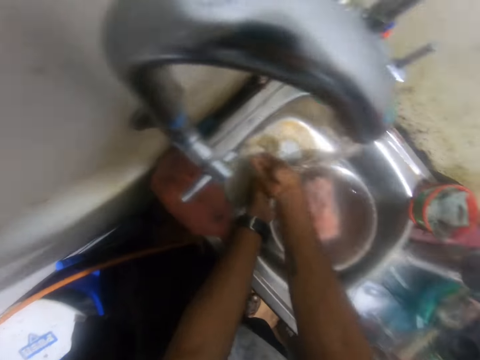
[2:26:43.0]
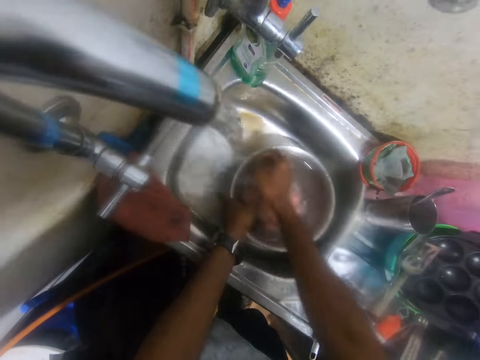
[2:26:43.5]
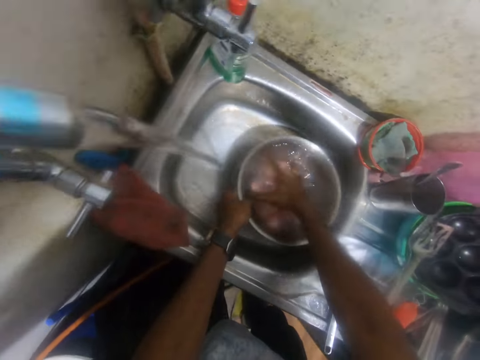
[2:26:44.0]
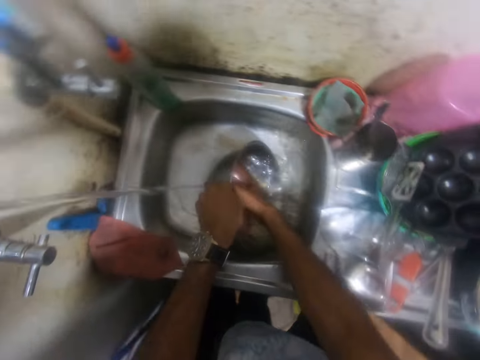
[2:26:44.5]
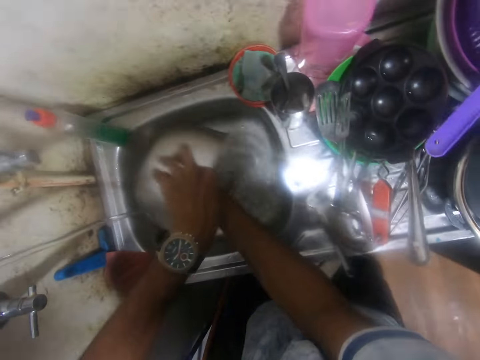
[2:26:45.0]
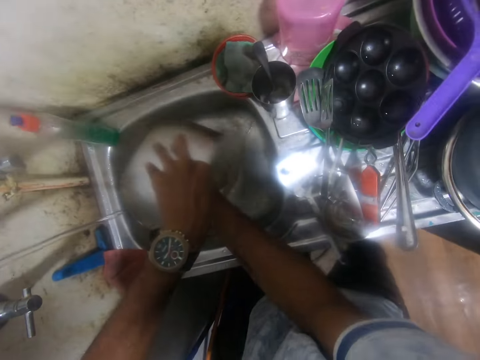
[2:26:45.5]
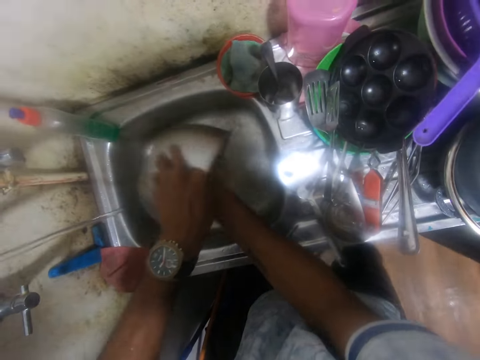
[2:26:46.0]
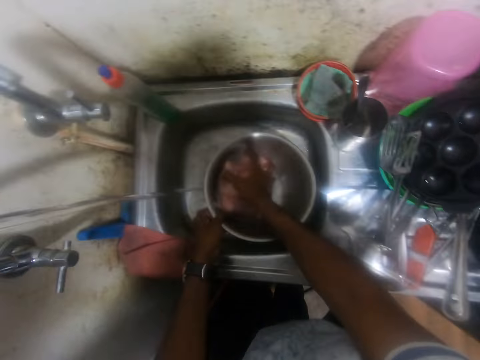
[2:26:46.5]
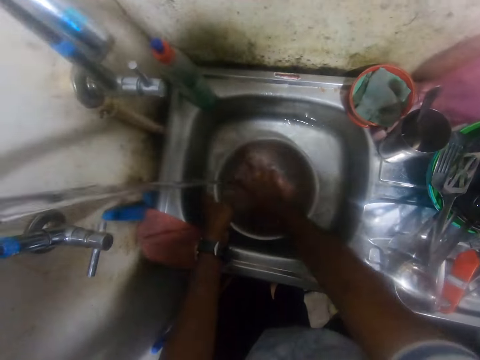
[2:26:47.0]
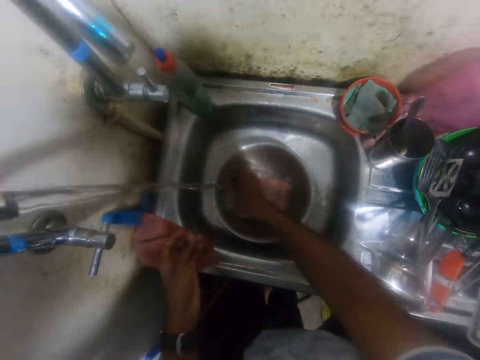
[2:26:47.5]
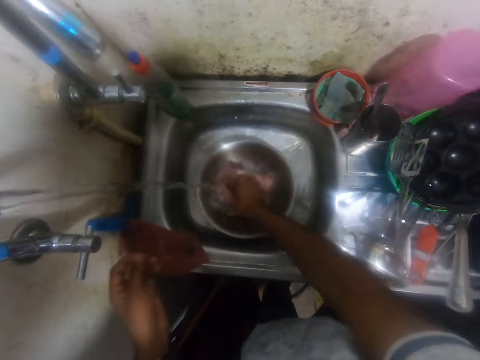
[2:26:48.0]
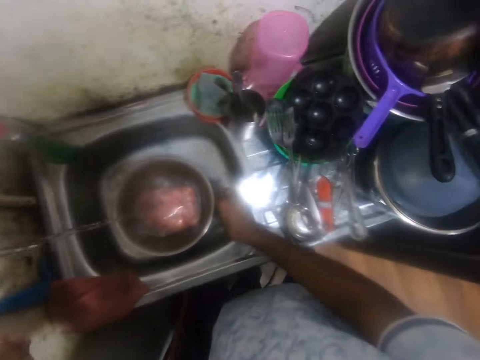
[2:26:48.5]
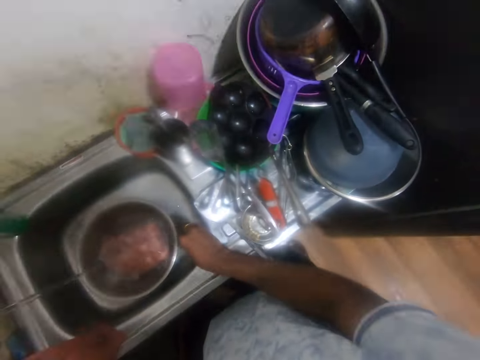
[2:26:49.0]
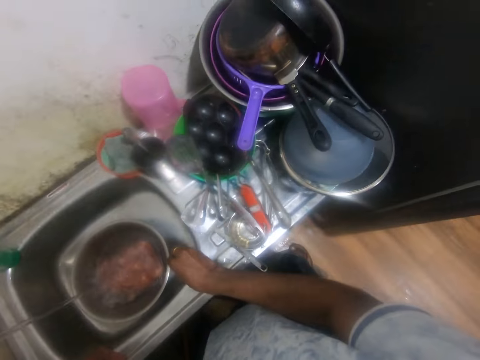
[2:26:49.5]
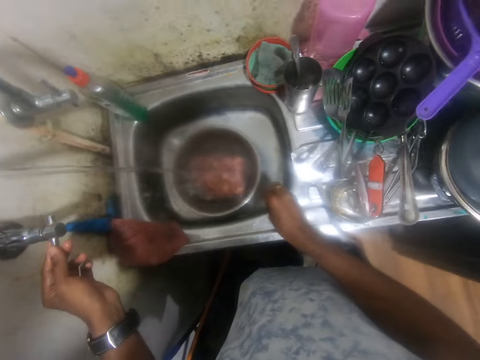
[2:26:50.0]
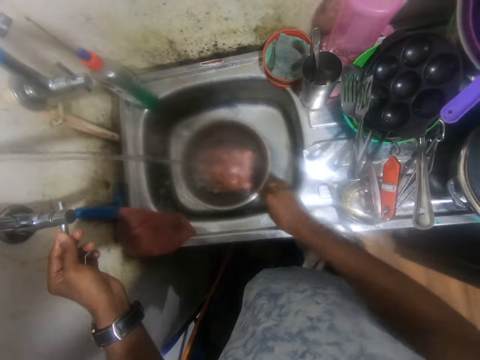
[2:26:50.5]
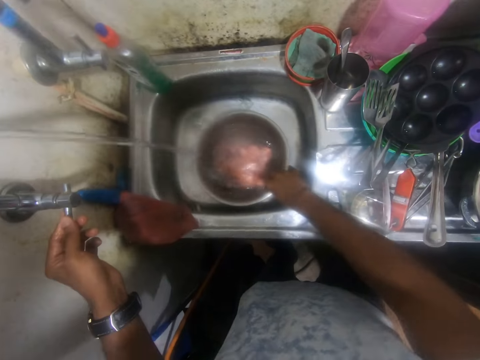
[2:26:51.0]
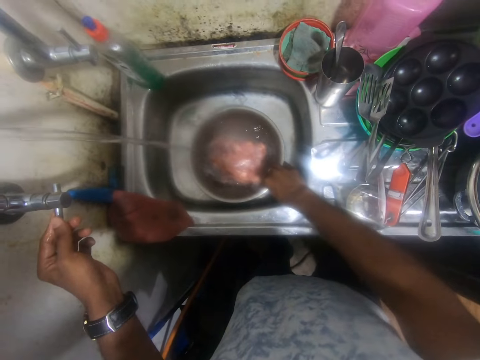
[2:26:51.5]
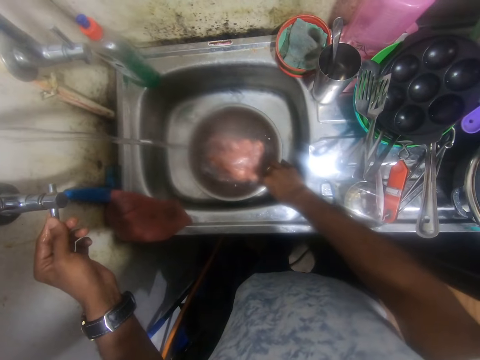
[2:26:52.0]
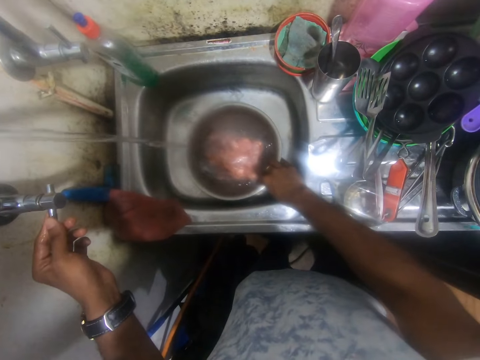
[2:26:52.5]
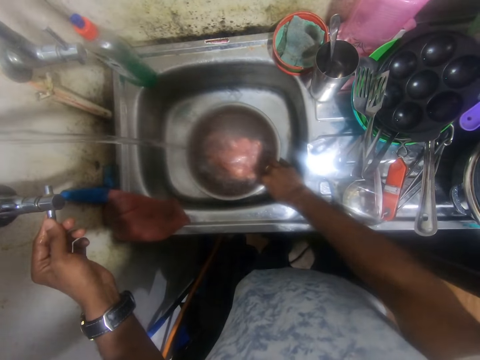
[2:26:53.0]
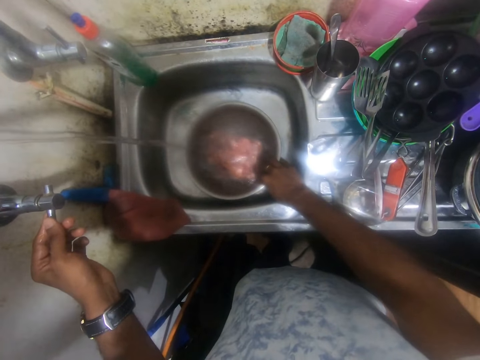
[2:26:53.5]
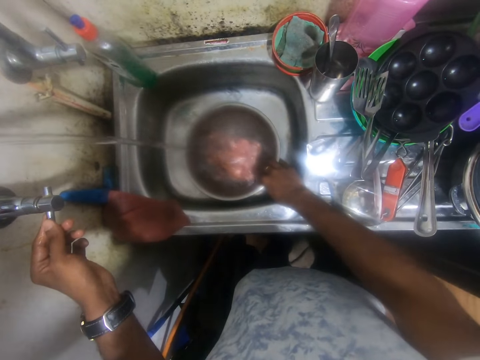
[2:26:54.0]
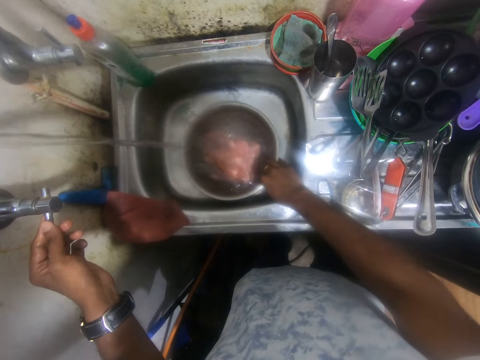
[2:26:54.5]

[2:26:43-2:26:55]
The camera wearer washes both hands under the tap on the sink. He pours the water inside the stainless bowl into the sink with his left hand. He holds some frozen chicken inside the stainless bowl in the sink with his right hand. He washes something in the bowl. He places his right hand on the sink. He holds the tap on the sink with his left hand. He removes his right hand from the sink. He adjusts the stainless bowl in the sink with his right hand.

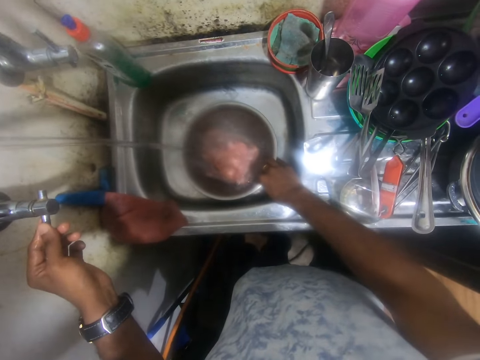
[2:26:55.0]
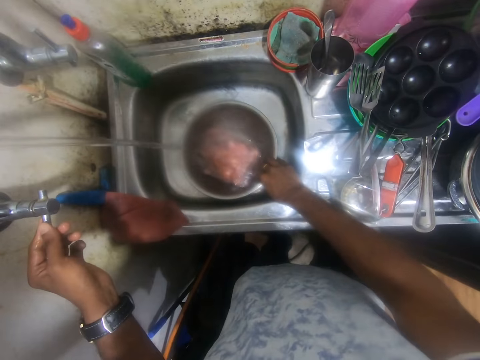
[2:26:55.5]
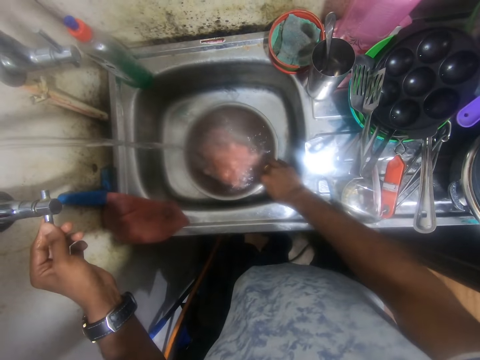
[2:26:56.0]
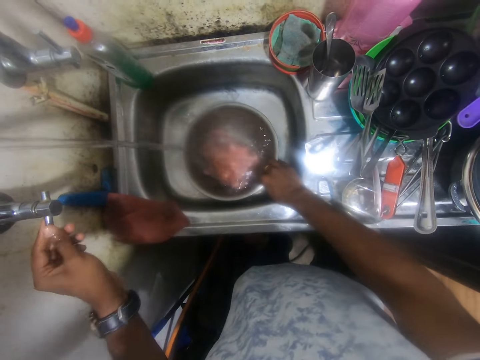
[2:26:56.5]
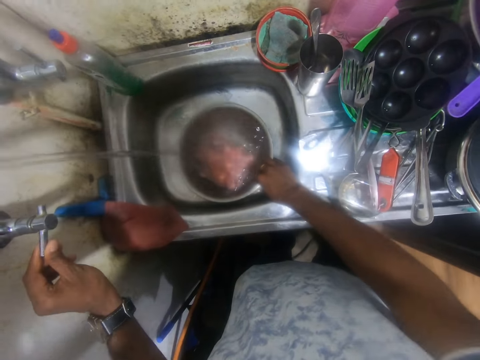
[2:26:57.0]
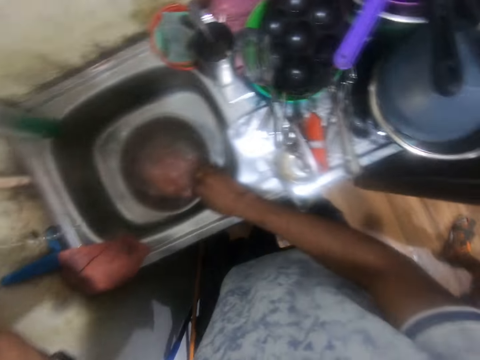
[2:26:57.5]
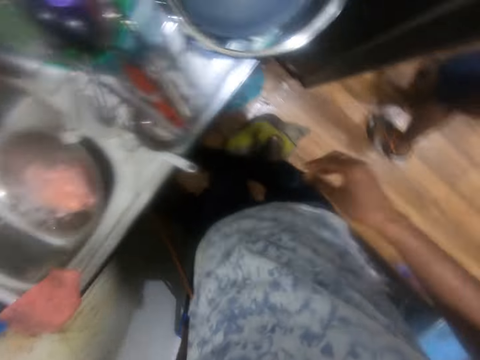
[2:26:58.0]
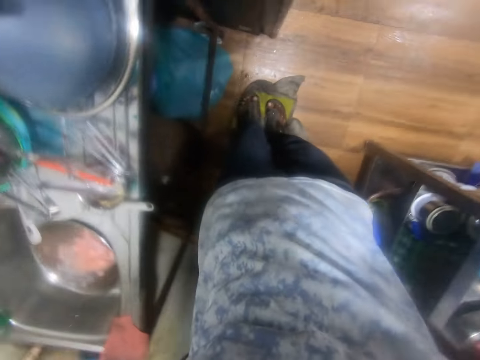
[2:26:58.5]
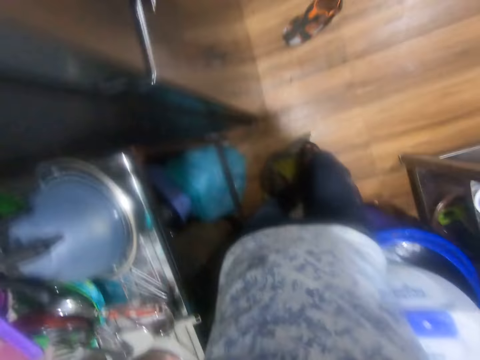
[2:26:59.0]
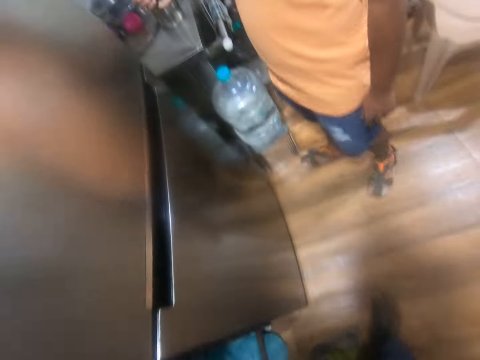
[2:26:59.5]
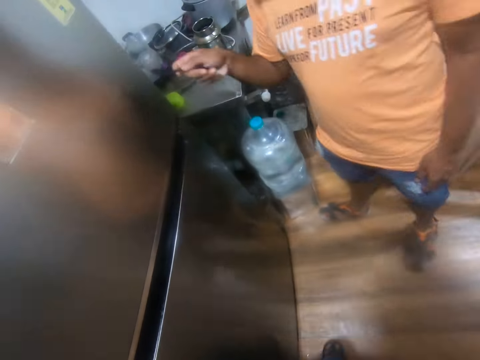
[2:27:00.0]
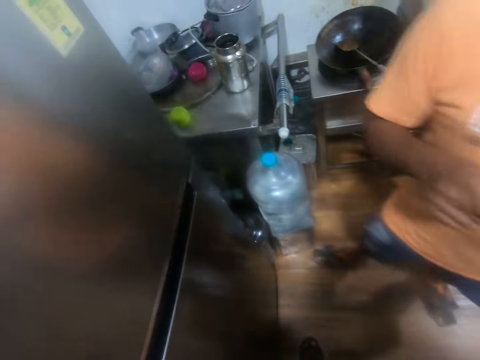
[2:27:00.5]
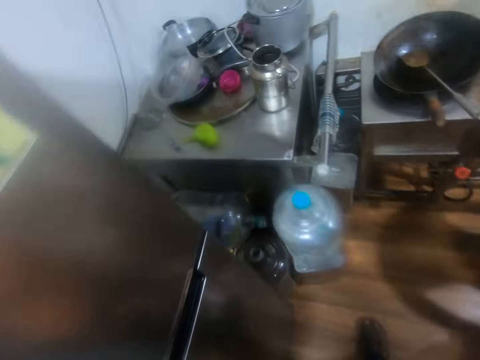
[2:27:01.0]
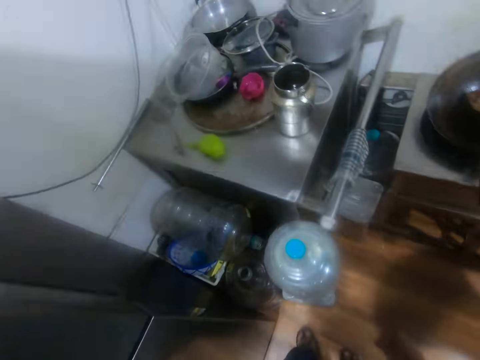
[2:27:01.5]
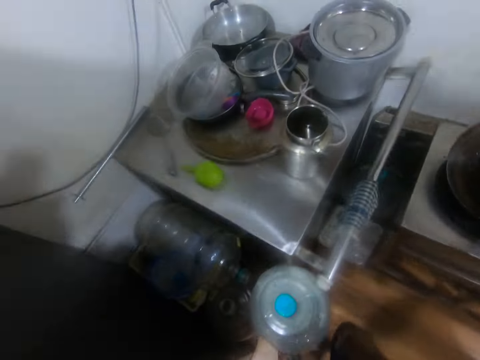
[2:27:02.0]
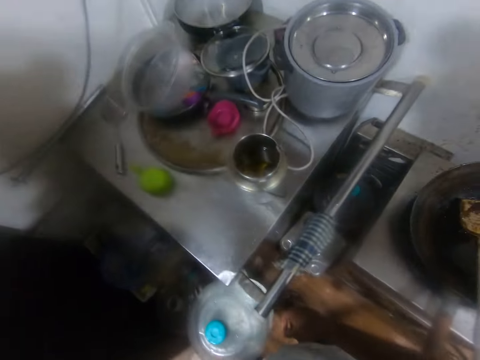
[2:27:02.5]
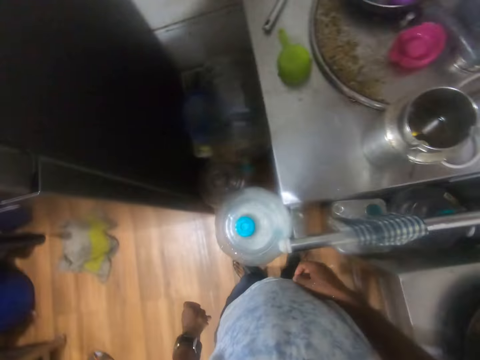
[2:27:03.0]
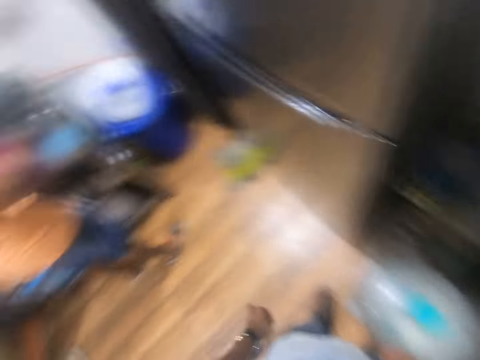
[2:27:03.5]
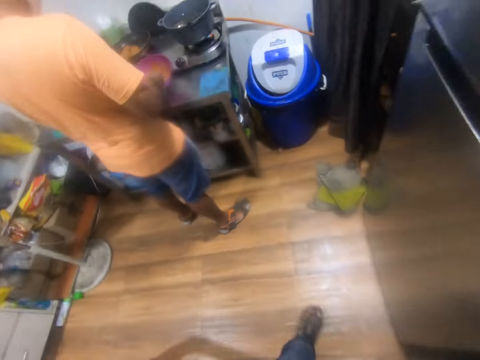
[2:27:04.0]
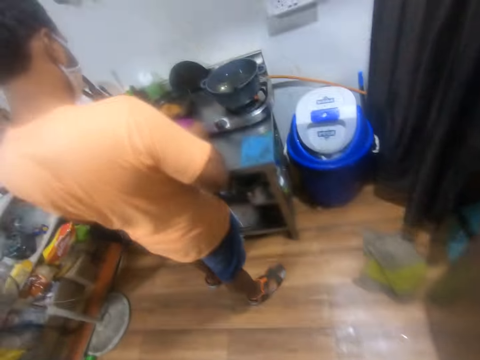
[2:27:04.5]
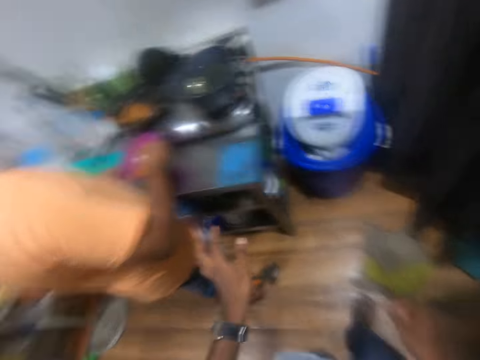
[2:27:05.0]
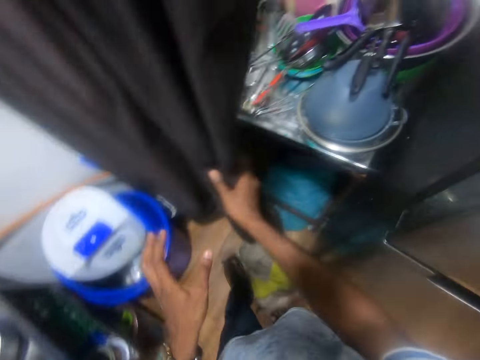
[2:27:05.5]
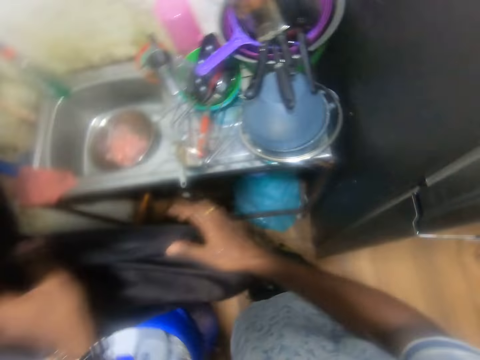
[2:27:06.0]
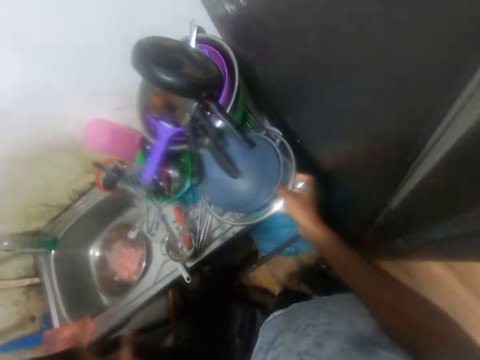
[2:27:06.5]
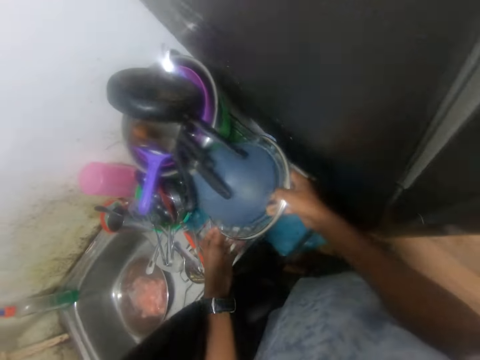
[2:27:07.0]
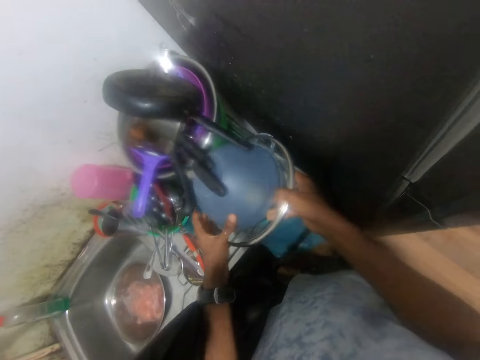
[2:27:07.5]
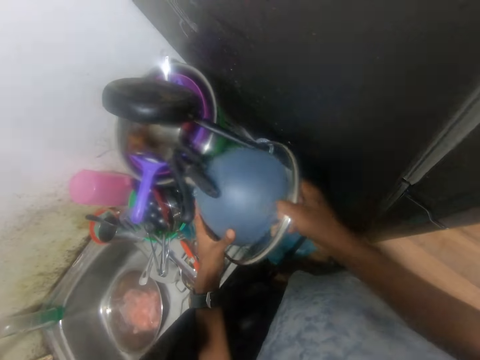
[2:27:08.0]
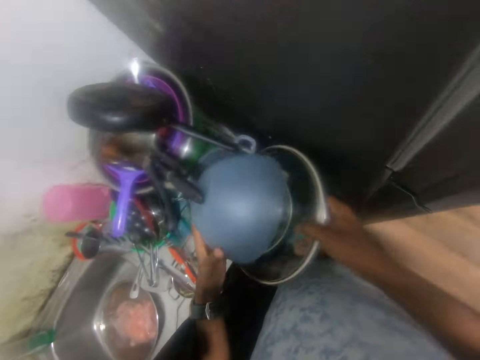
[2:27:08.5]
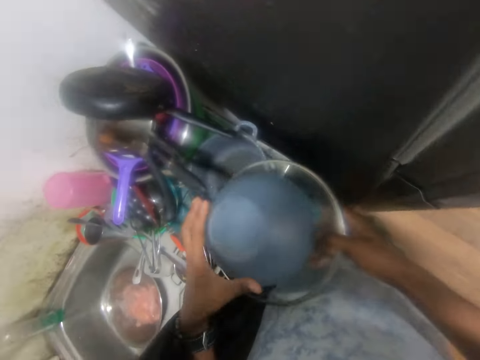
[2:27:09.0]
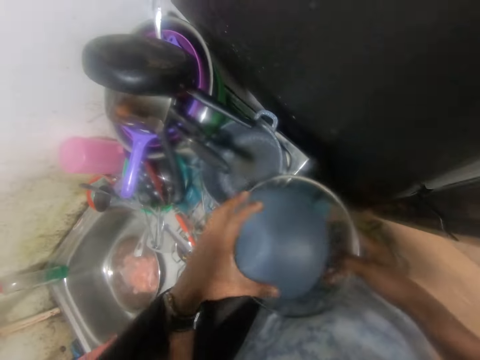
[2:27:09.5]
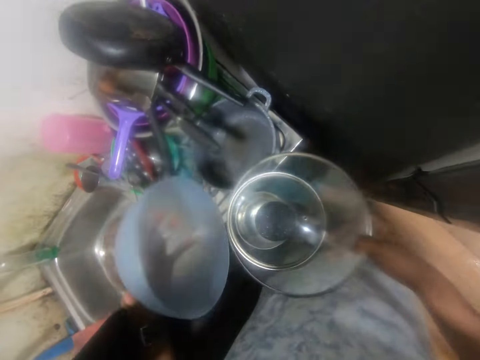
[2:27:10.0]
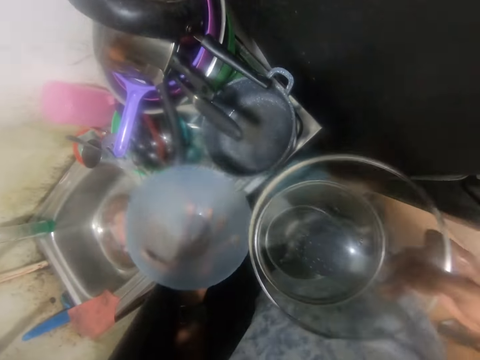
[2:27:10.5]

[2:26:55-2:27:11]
The camera wearer draws water in the bowl. He closes the tap on the sink with his right hand. He turns towards the man. The man interacts with the camera wearer. The camera wearer looks around the kitchen. He interacts with the man. He holds the curtain with both hands. He picks a lid from the sink with his right hand. He removes a bowl from the lid in his right hand with his left hand. He interacts with the man.
